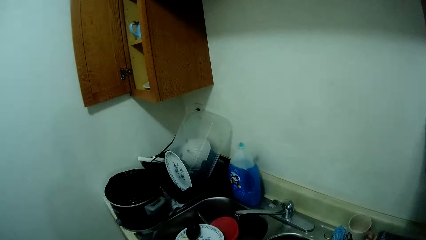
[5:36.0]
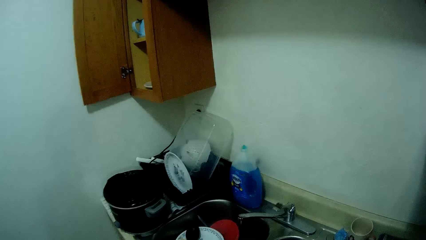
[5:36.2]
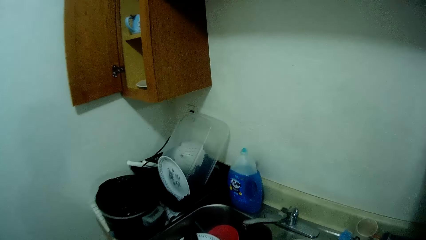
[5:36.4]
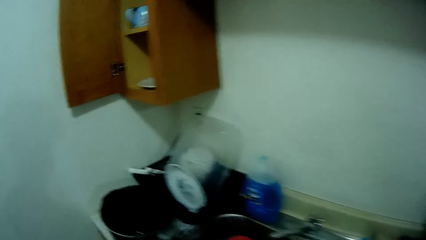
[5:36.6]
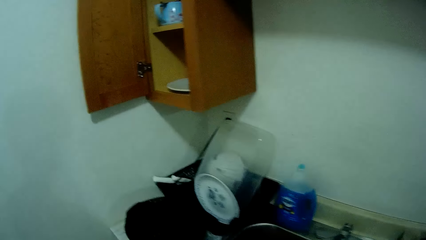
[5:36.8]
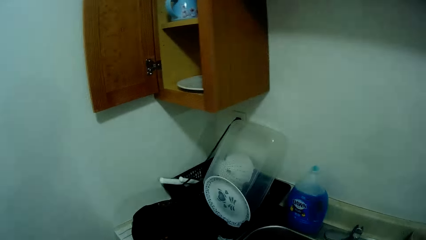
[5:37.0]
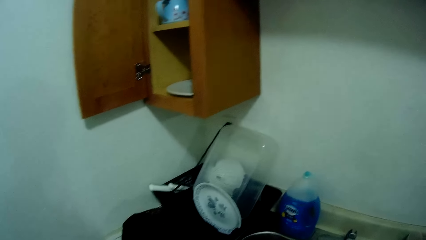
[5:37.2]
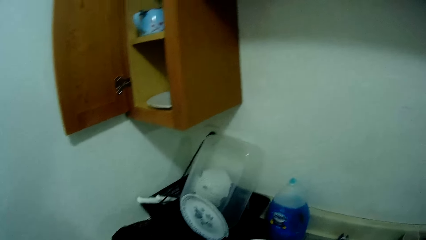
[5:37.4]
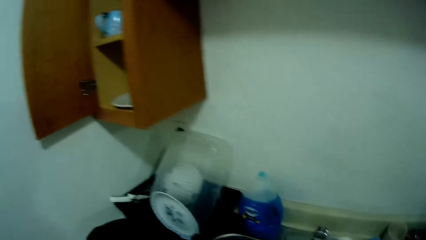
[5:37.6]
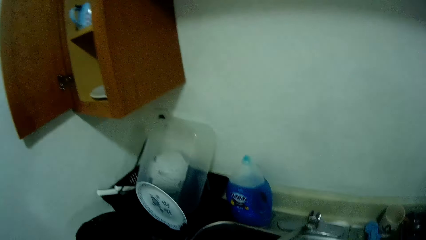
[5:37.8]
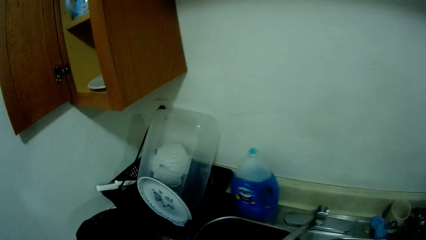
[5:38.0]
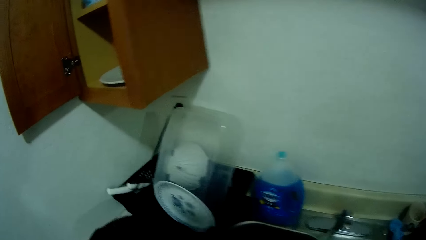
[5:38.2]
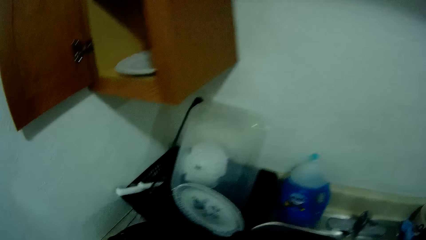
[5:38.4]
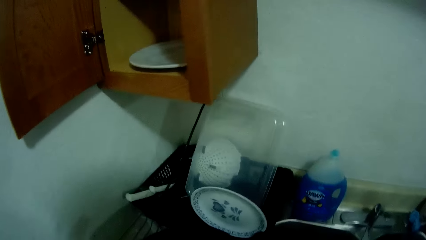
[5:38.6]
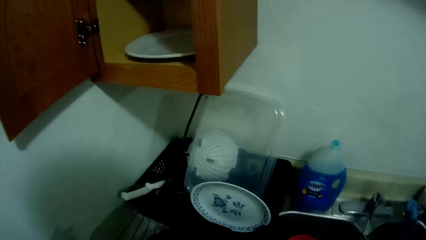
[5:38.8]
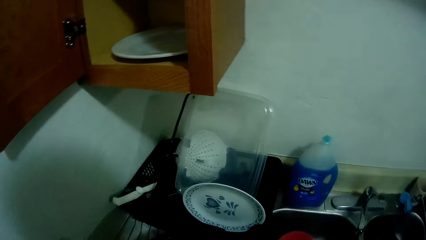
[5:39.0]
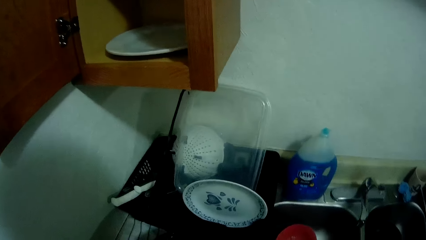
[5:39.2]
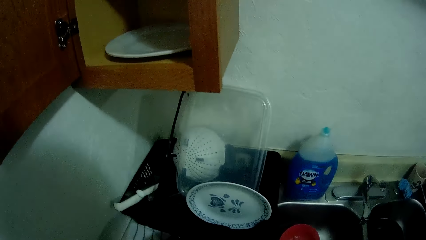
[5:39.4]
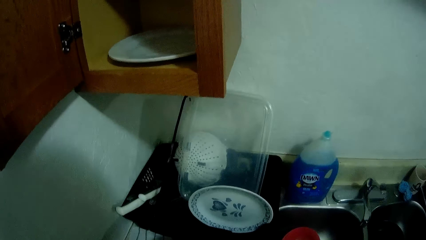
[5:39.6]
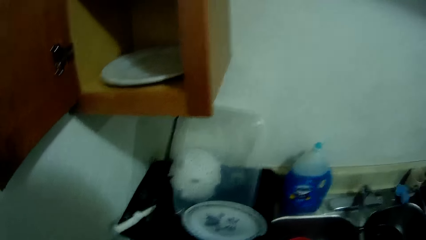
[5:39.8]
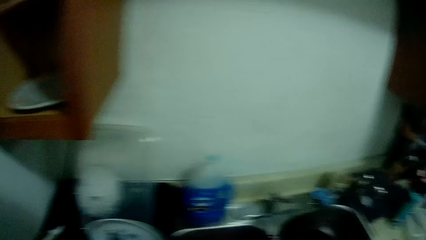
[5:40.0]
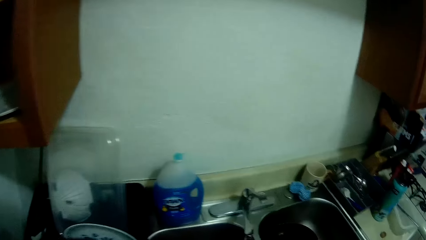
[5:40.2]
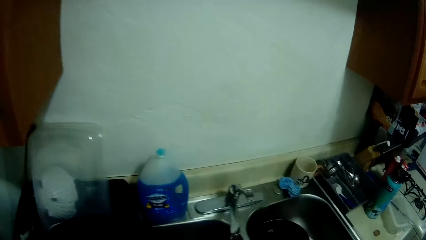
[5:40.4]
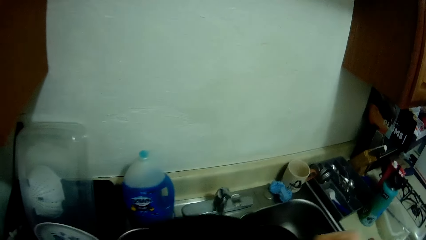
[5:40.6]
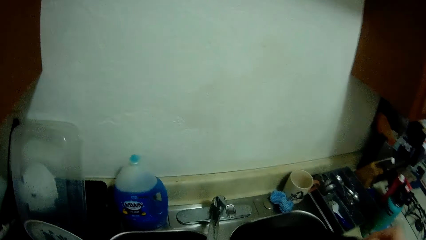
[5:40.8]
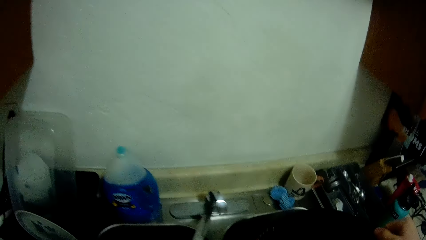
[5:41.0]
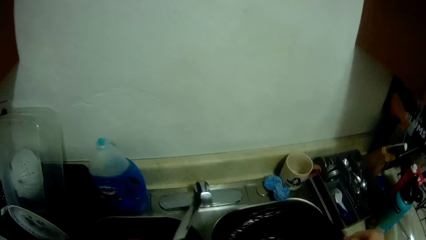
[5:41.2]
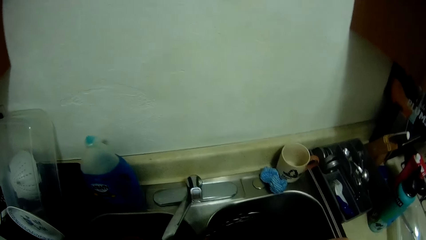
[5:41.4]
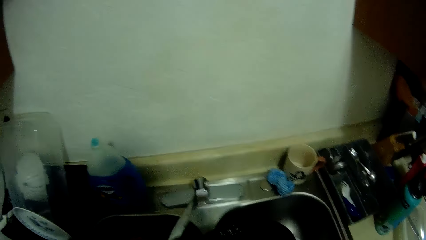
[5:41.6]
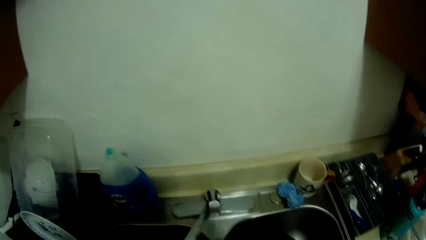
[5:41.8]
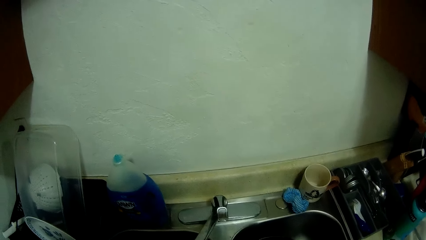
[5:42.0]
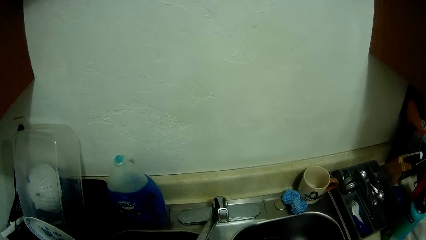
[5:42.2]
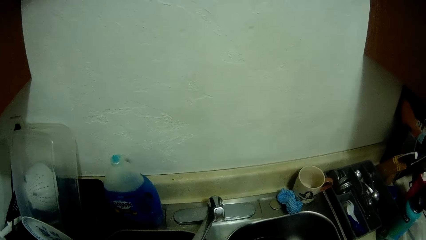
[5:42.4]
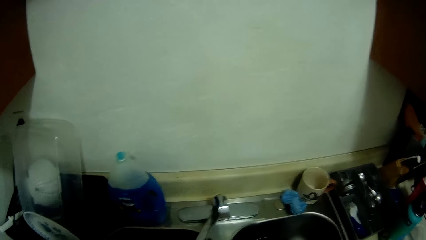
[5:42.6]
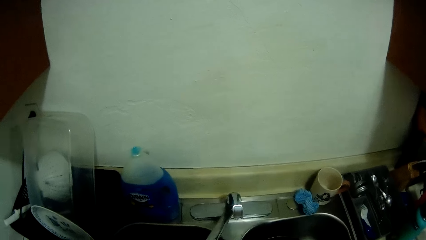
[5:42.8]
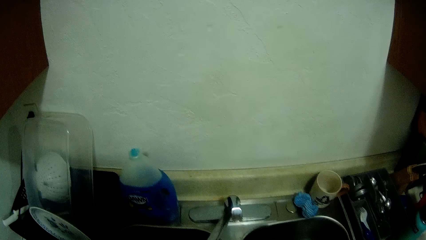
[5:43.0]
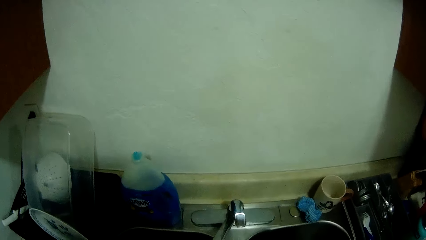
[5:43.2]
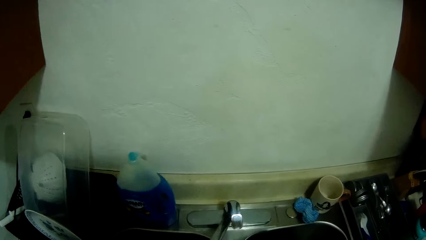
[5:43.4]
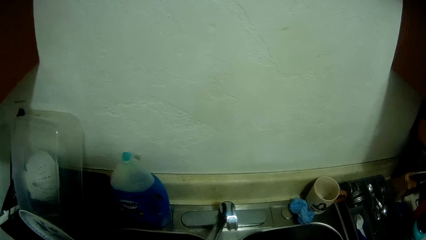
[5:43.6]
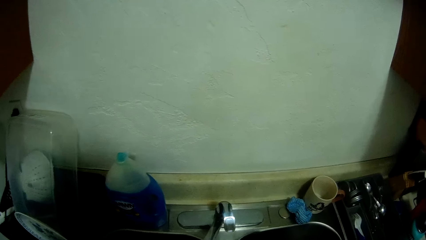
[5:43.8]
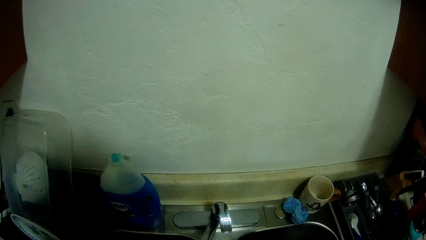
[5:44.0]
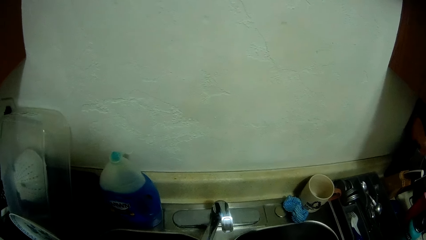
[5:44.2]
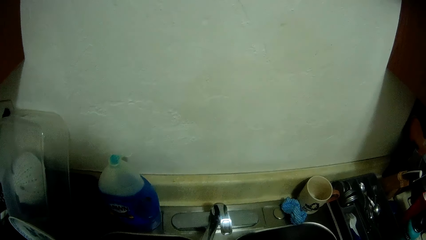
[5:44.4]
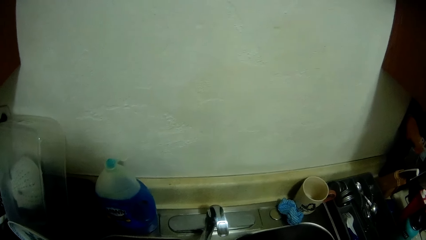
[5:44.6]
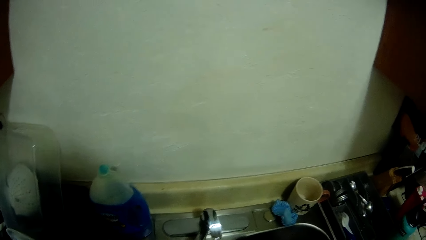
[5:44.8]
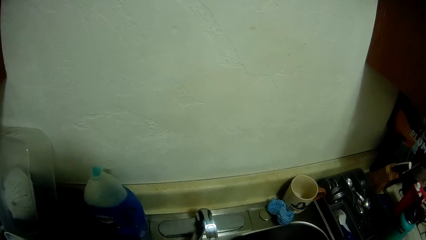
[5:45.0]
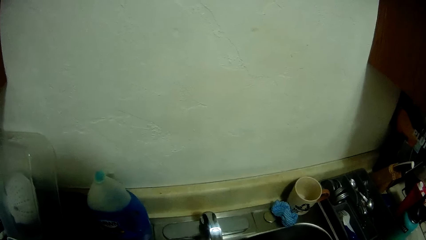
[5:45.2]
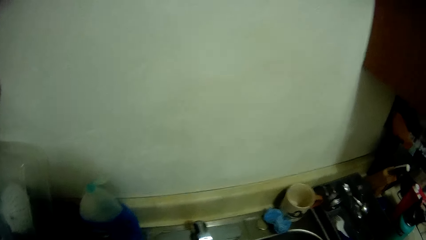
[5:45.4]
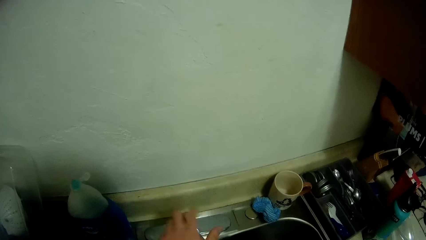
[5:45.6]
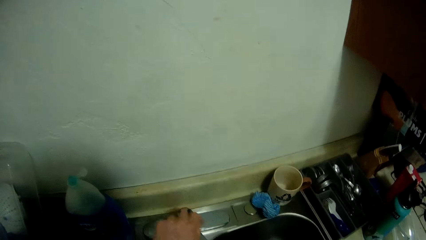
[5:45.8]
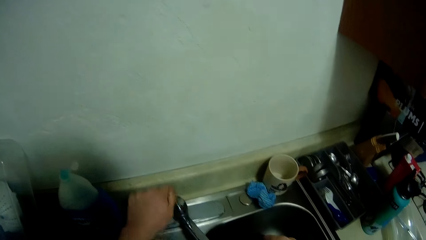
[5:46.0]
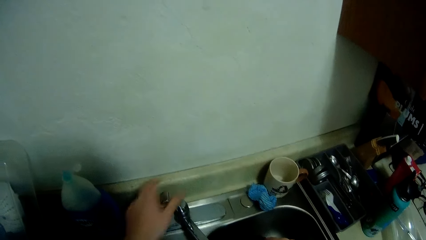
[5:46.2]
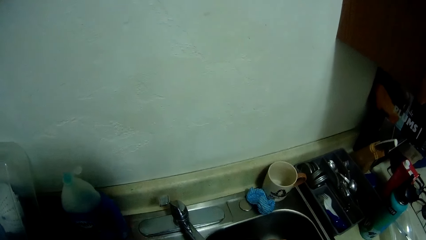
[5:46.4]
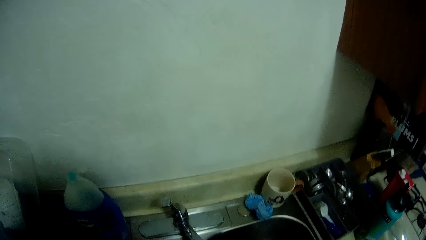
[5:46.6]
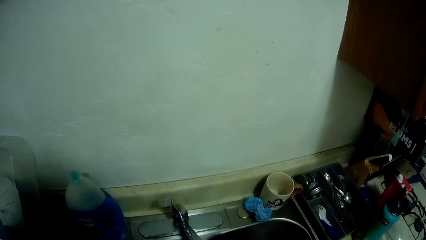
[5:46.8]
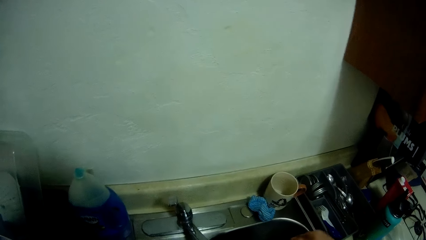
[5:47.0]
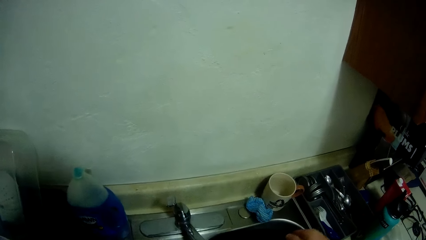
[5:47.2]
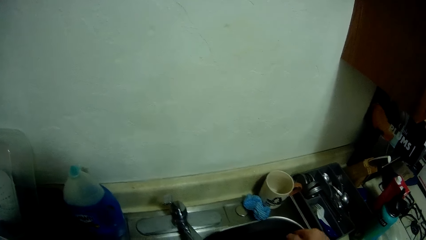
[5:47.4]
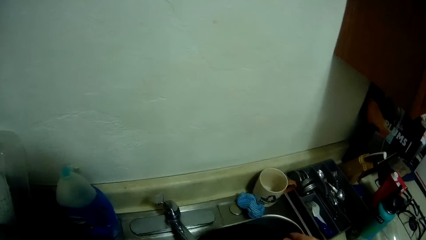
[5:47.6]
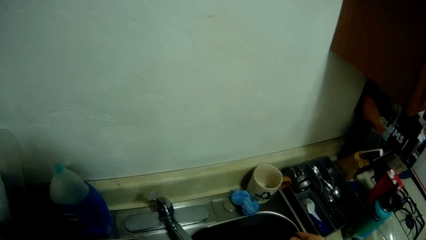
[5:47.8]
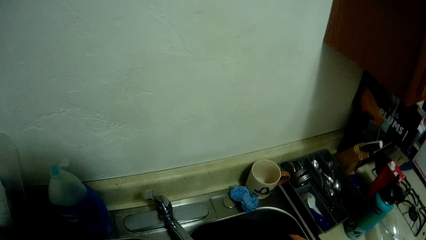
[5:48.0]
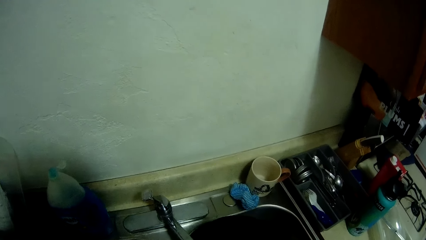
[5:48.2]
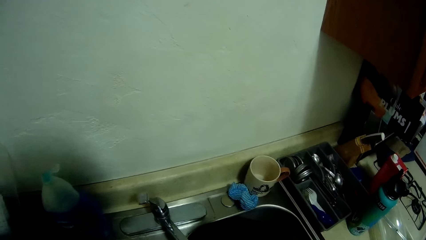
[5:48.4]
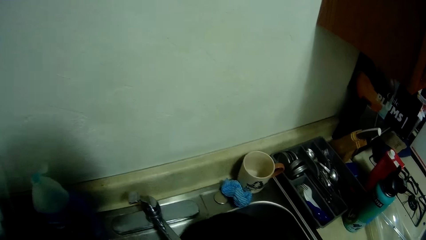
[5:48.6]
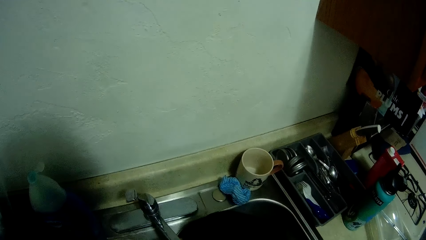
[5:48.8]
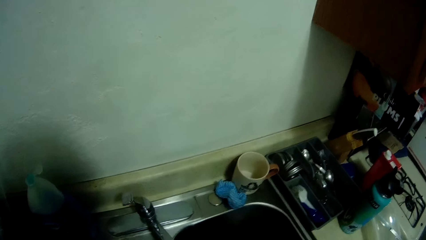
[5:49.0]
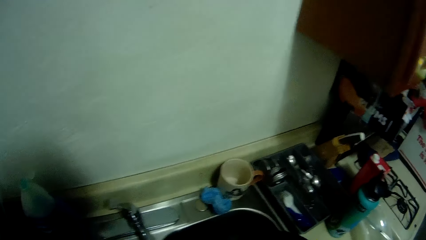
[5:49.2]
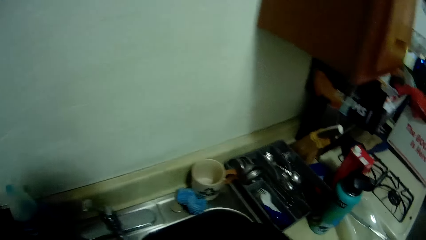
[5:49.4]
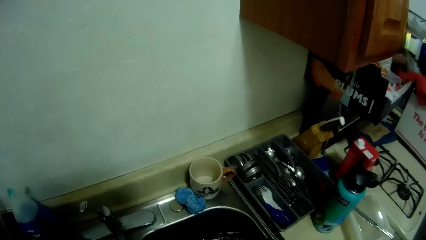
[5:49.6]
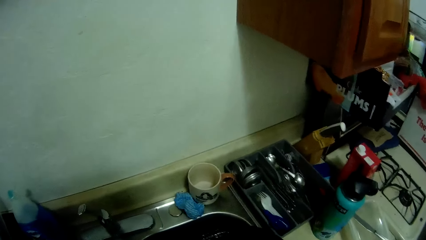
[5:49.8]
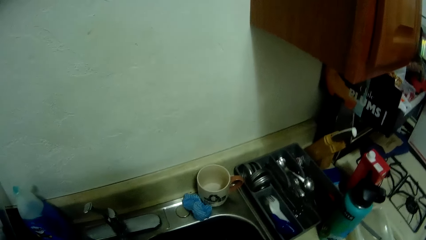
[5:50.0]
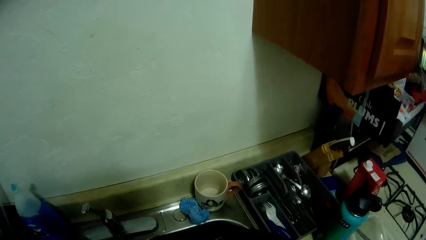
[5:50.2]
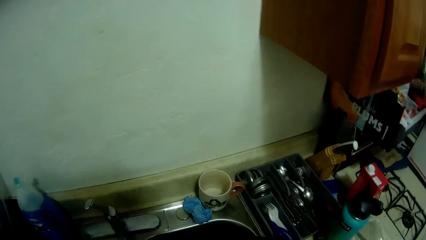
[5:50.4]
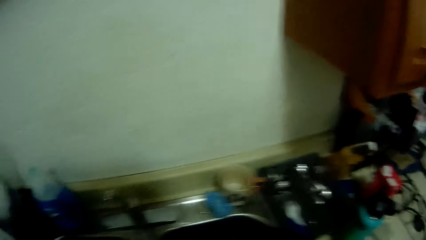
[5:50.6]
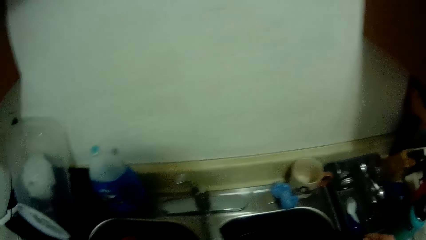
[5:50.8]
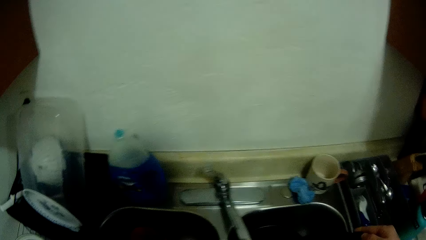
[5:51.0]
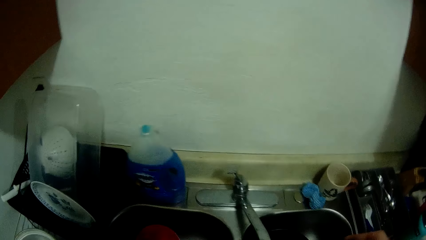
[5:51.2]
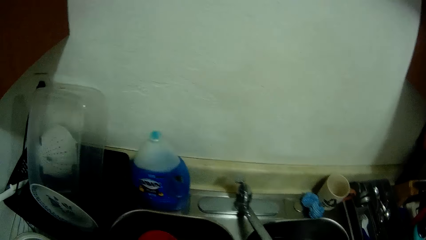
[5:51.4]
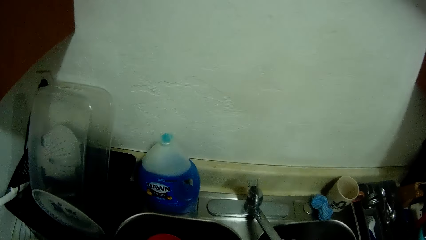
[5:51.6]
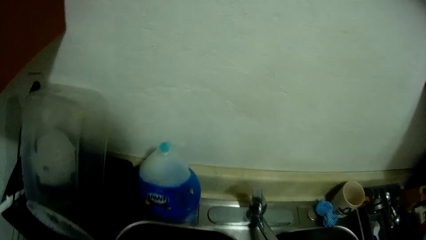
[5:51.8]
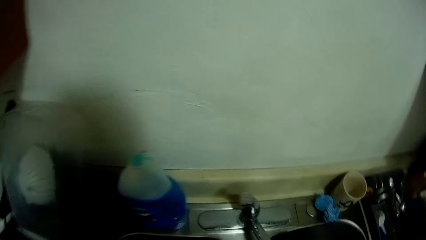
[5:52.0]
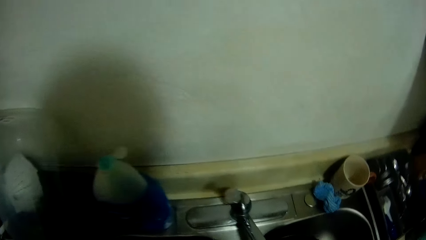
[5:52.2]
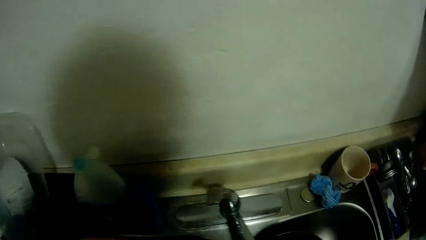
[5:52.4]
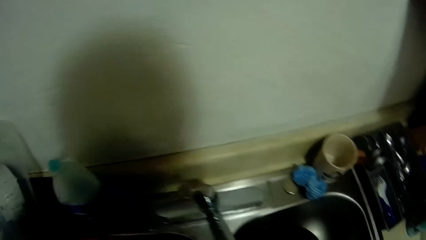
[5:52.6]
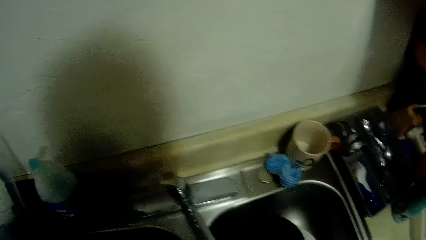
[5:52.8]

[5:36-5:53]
The camera wearer picks a pot from a sink. He washes the pot with a sponge. He opens a tap with his left hand and closes the tap. He washes the pot with the sponge.
